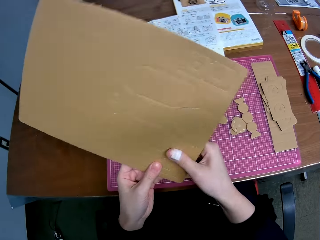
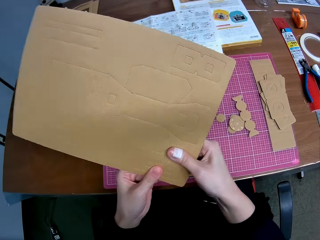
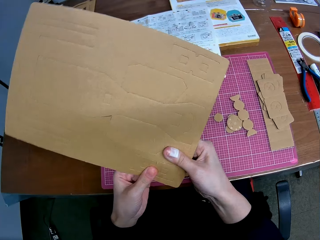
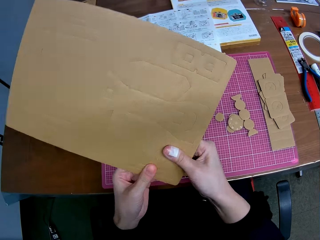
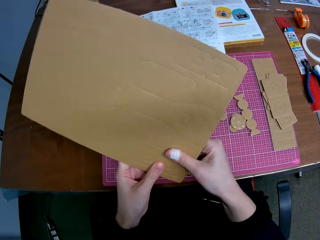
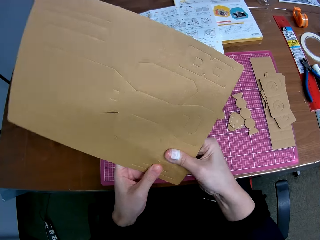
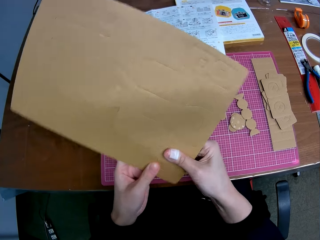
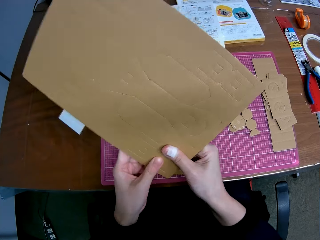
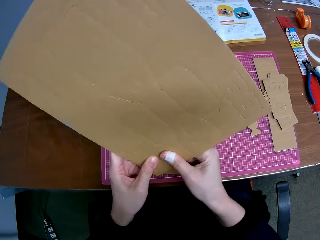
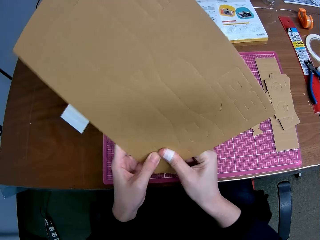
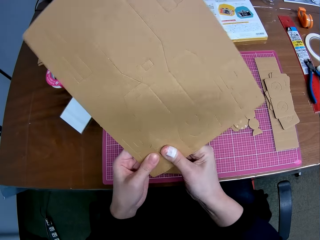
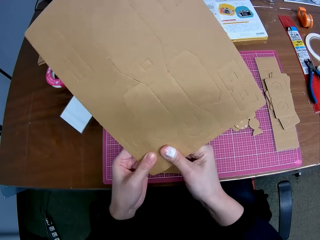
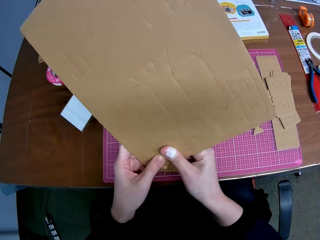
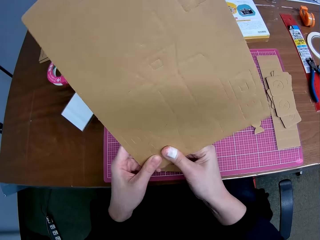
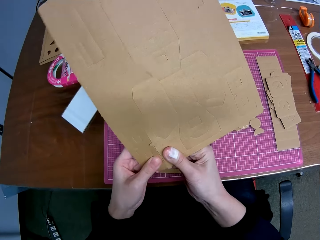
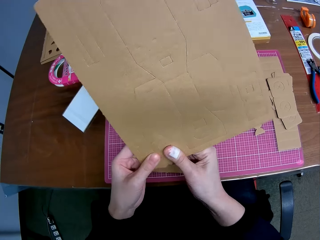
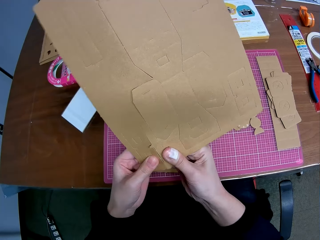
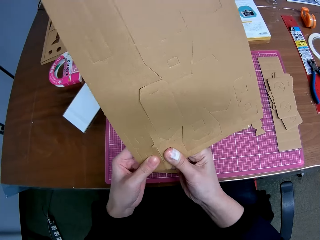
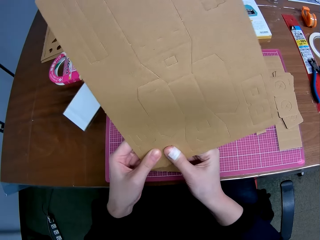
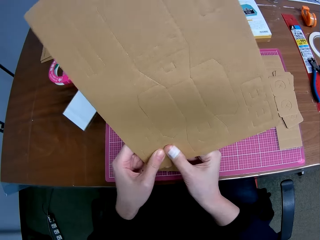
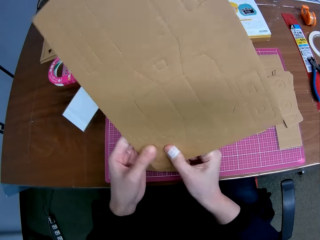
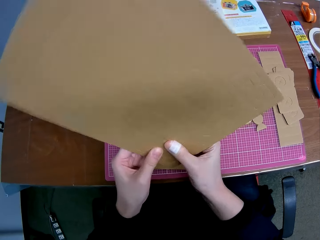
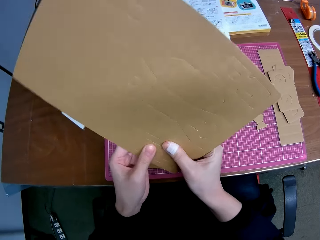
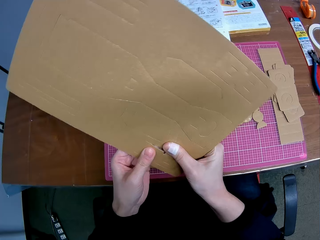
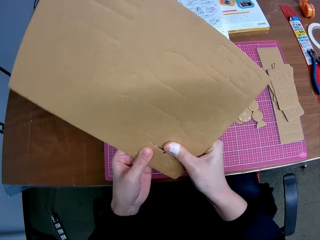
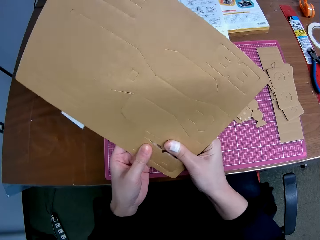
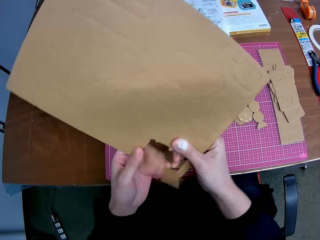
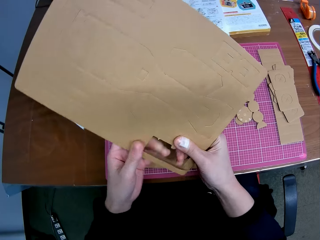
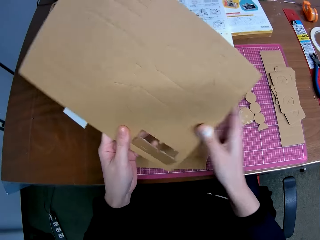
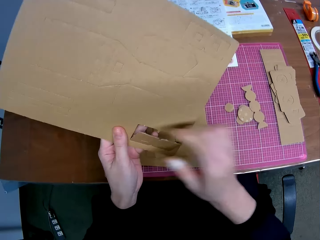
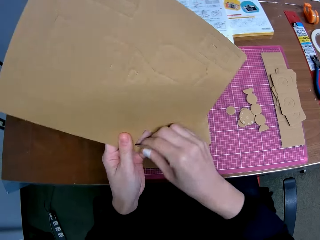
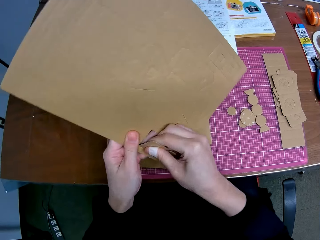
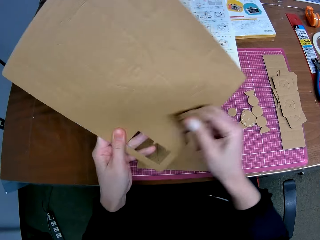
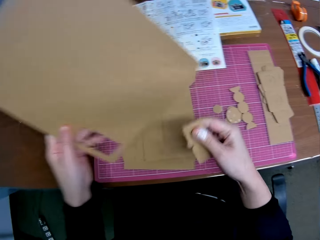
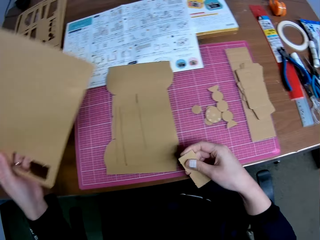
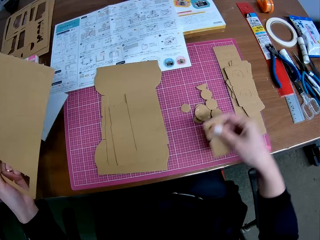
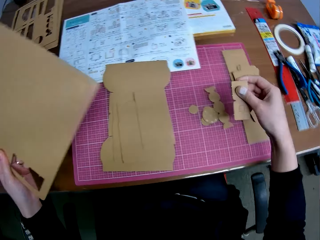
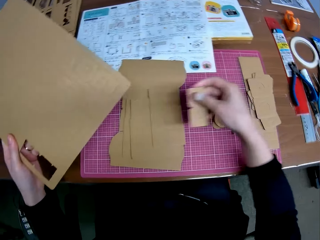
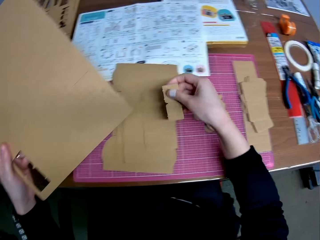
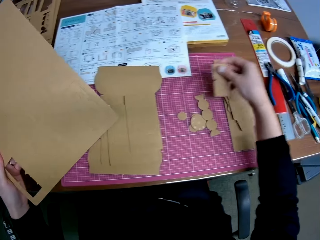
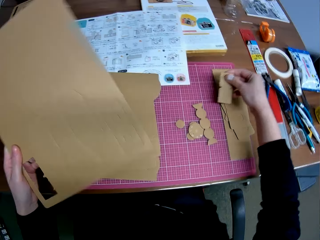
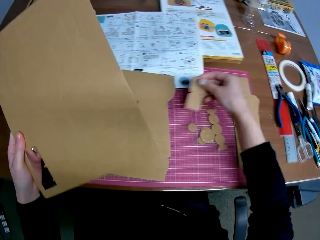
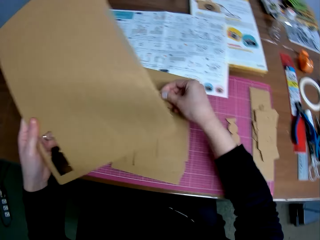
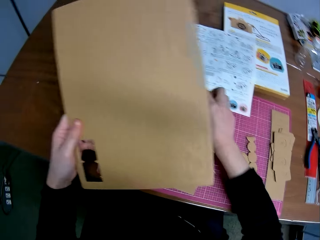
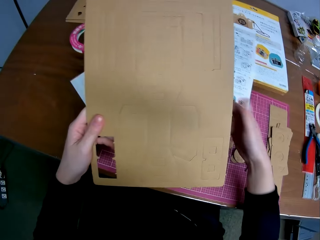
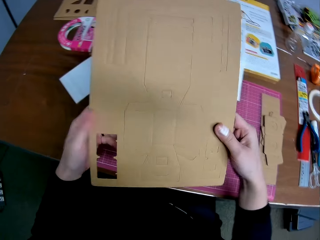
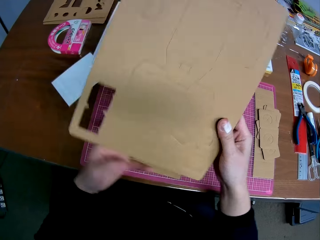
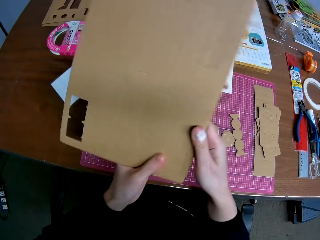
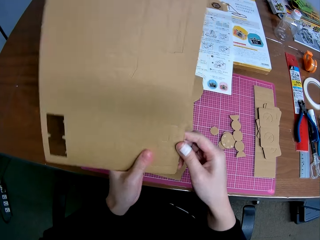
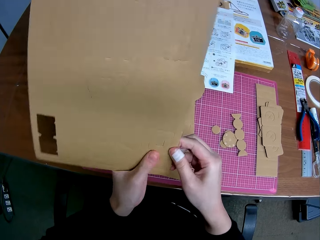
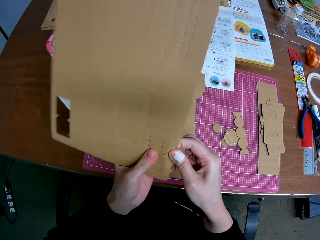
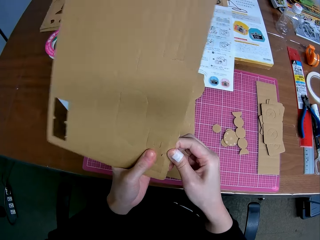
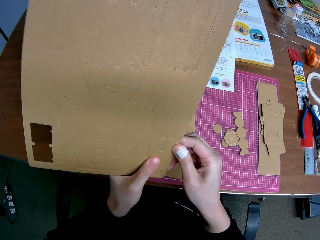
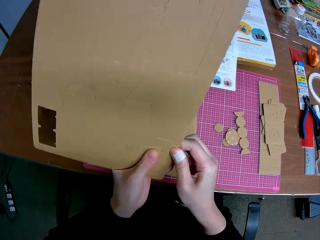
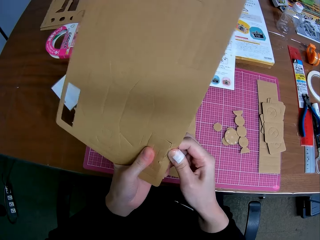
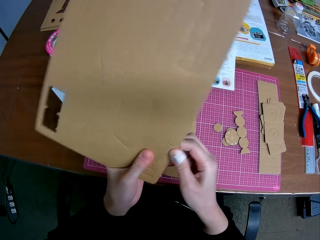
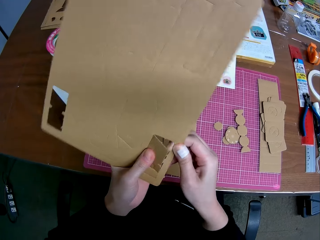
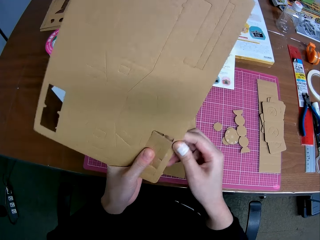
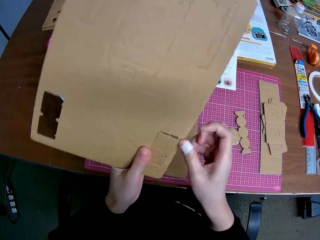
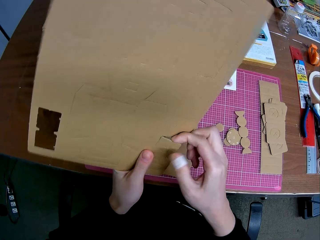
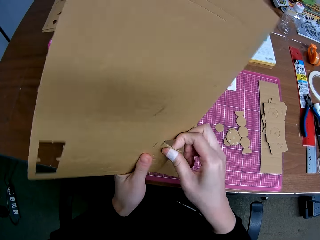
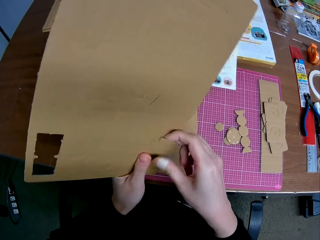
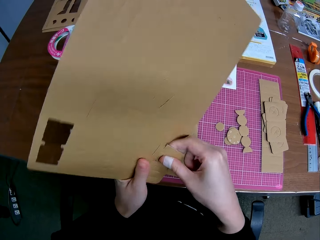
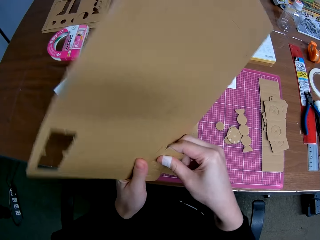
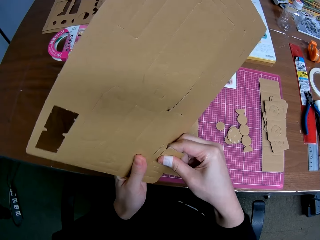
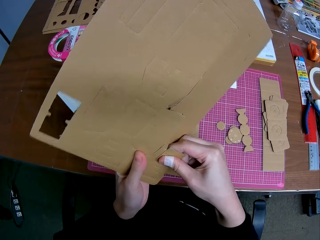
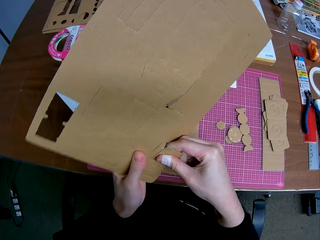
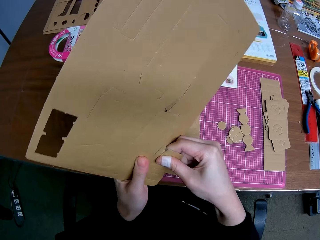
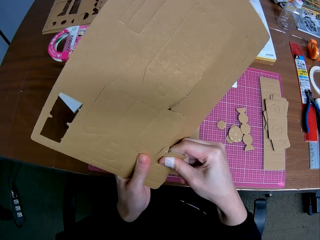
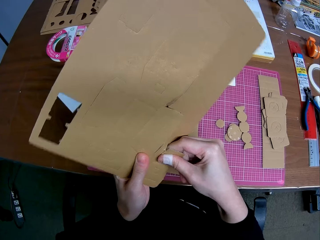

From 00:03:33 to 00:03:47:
The camera wearer removes a carved shape on the detached brown cardboard with both hands. He cuts the manila paper. He drops the carved shape on the table with his right hand. He cuts the manila paper. He removes another carved shape on the detached brown cardboard with both hands.

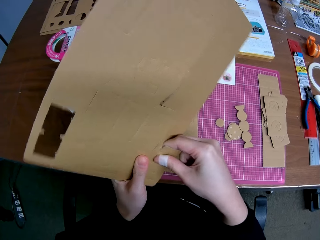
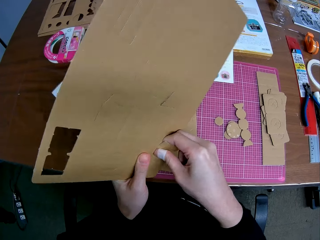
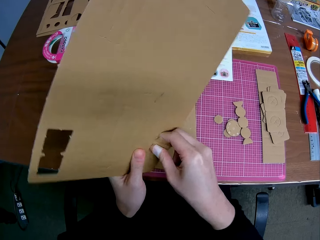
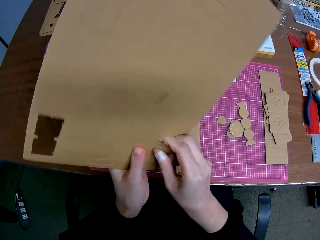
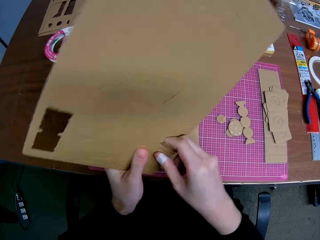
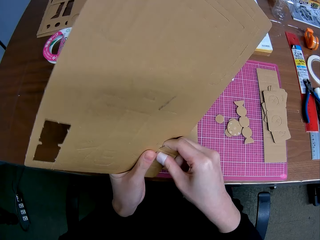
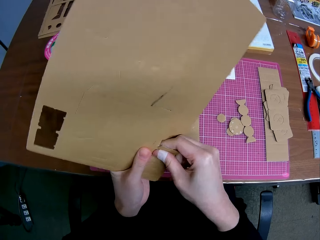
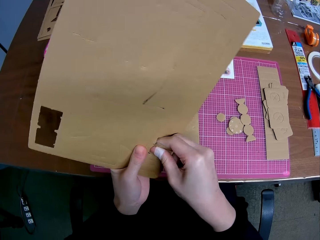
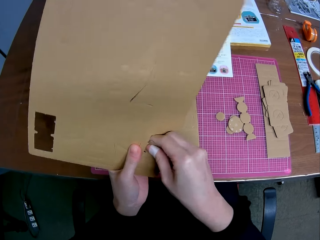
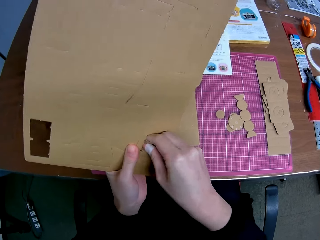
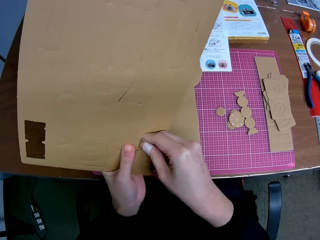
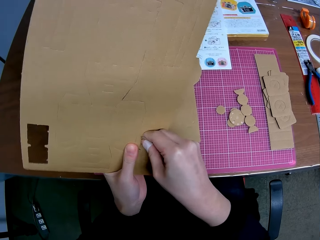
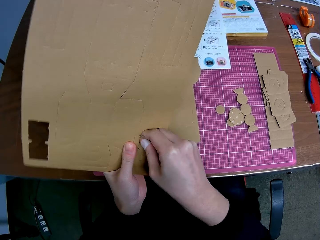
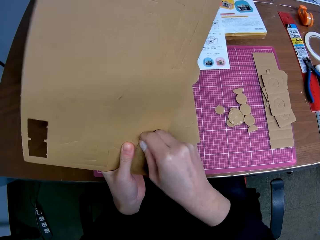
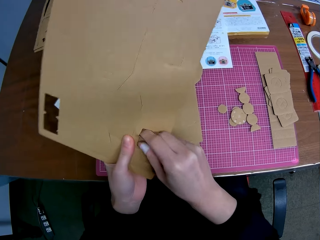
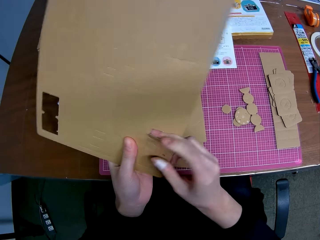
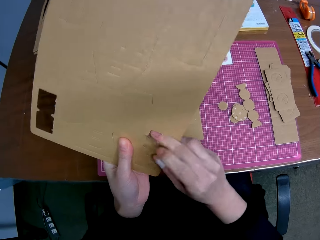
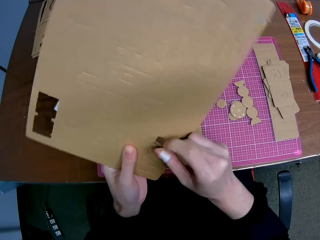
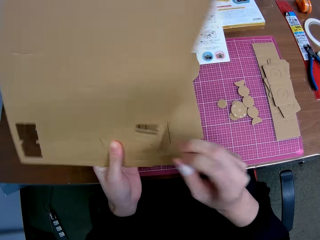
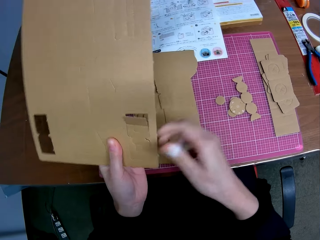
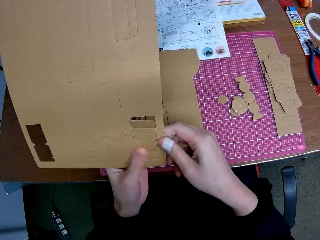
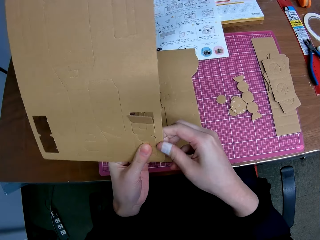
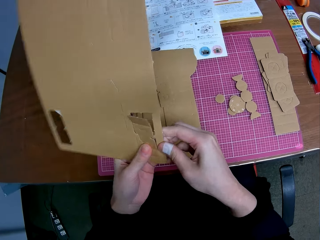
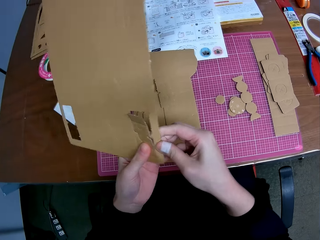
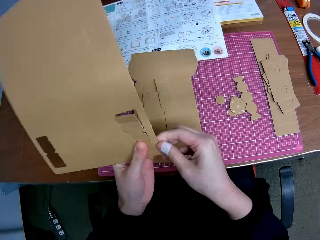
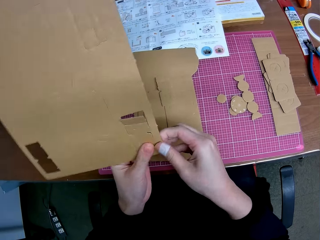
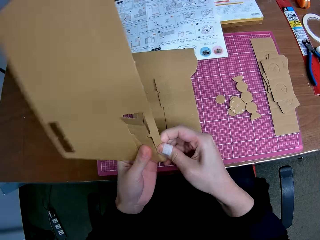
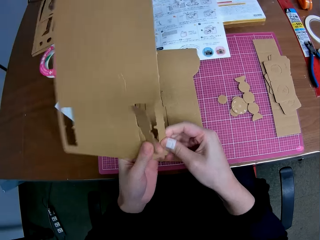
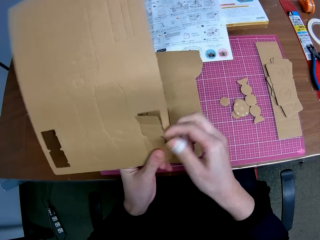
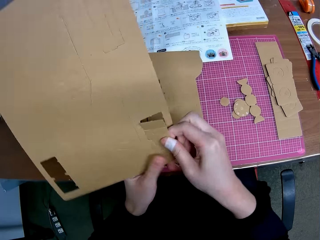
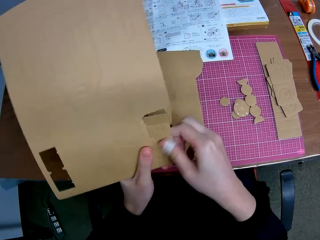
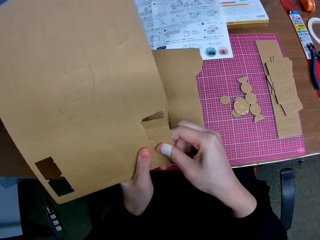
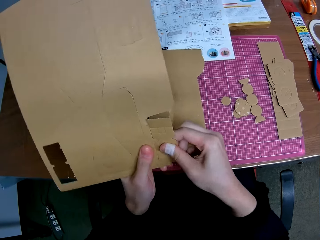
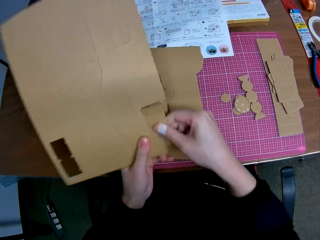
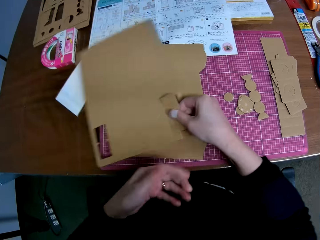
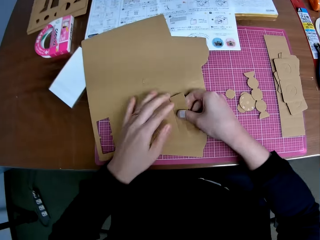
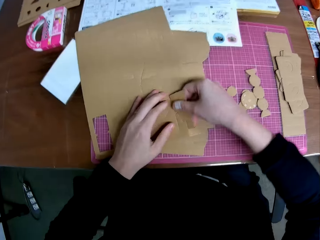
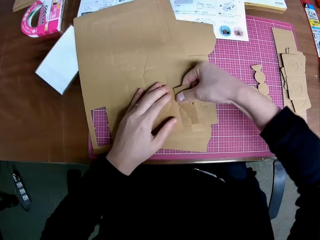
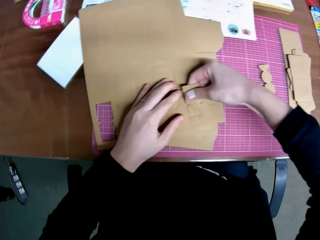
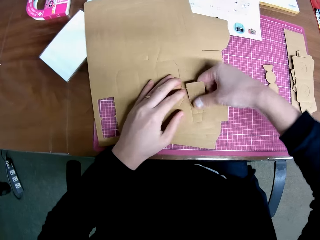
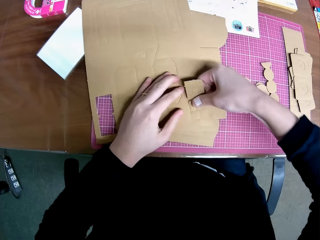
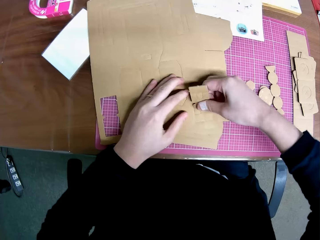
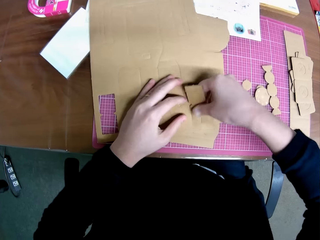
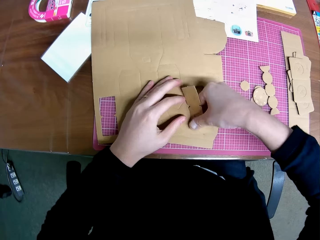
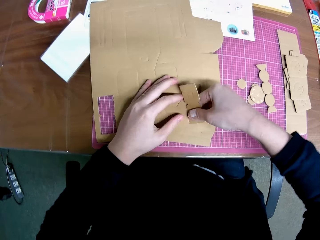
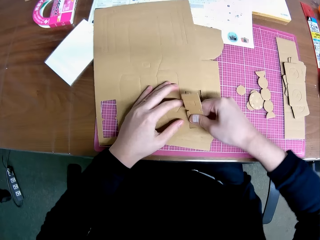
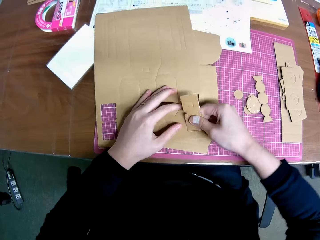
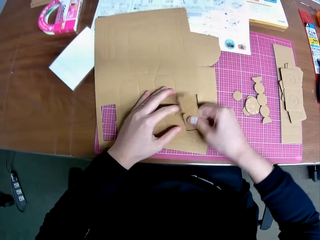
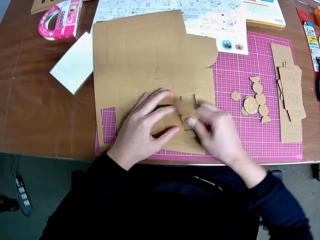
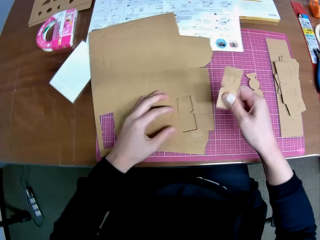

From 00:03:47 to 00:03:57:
The camera wearer drops the remaining part of the detached brown cardboard or manila paper on the table. He continues removing the carved shape on the detached brown cardboard with his right hand. He cuts the manila paper.
